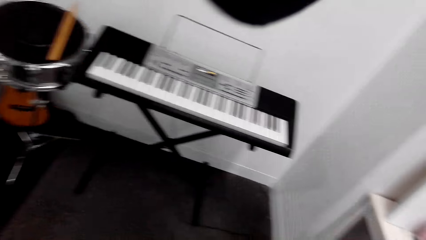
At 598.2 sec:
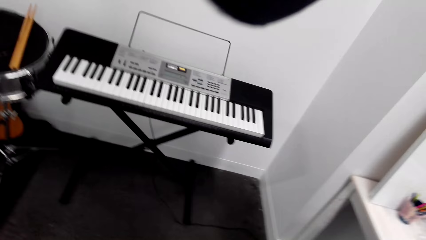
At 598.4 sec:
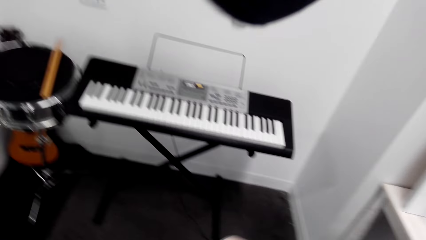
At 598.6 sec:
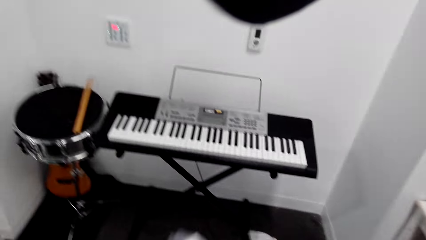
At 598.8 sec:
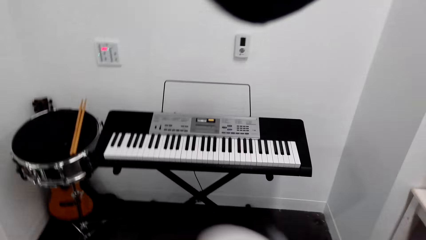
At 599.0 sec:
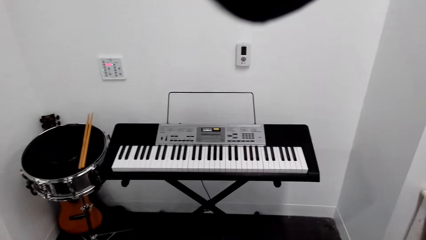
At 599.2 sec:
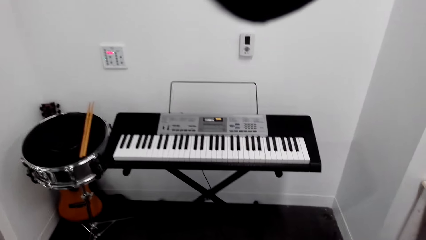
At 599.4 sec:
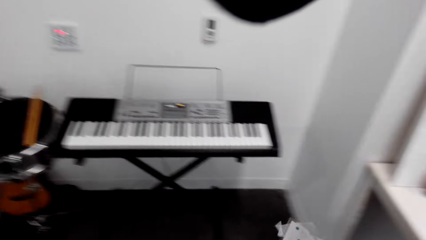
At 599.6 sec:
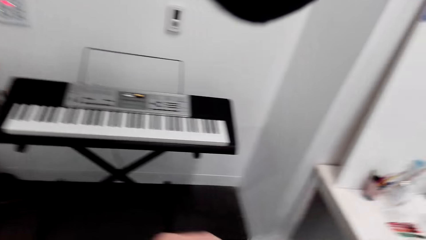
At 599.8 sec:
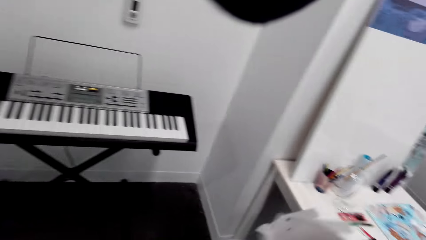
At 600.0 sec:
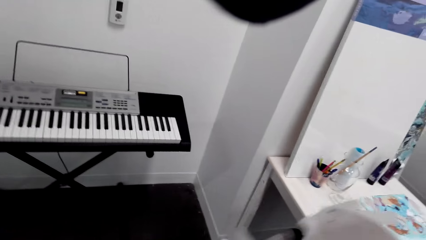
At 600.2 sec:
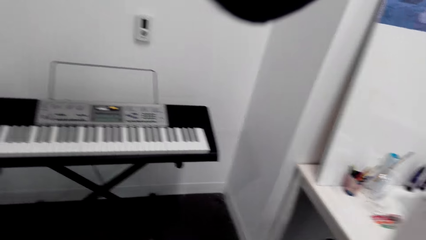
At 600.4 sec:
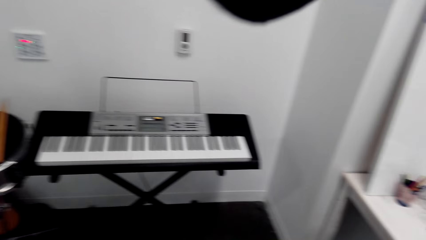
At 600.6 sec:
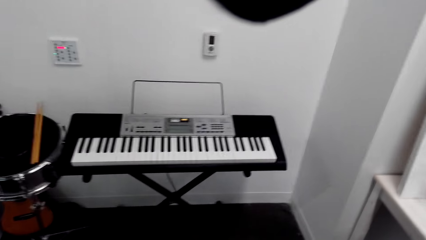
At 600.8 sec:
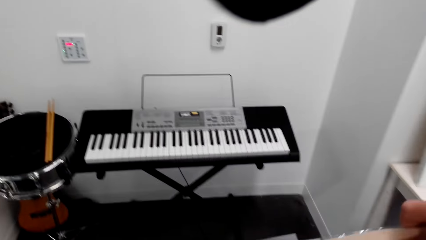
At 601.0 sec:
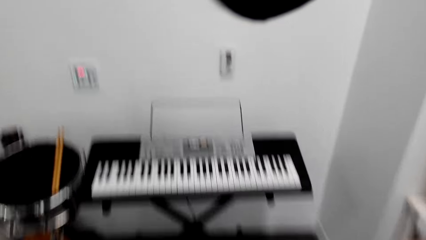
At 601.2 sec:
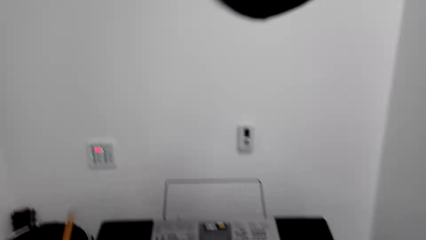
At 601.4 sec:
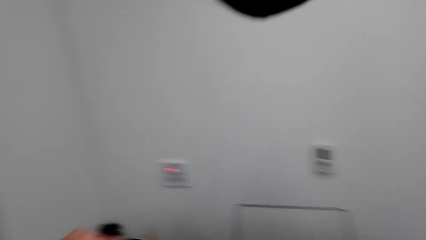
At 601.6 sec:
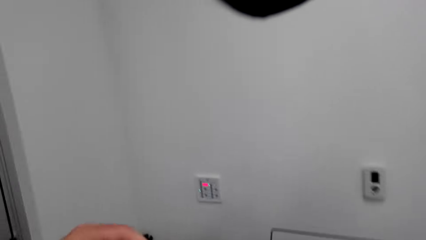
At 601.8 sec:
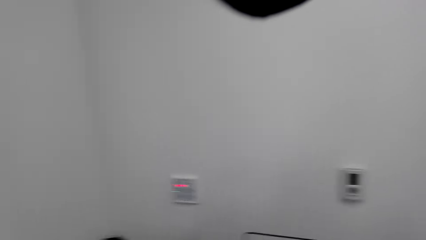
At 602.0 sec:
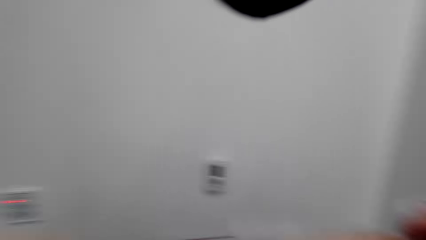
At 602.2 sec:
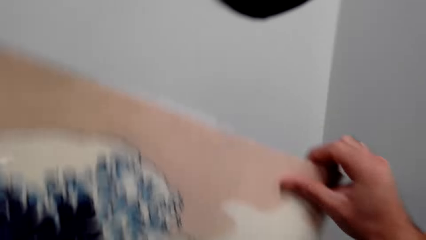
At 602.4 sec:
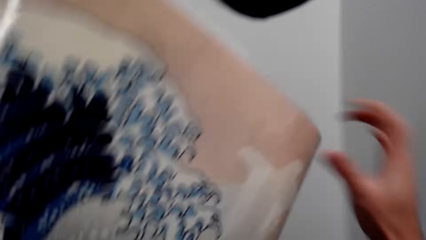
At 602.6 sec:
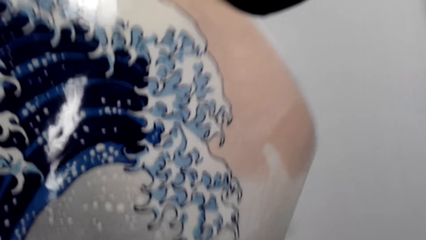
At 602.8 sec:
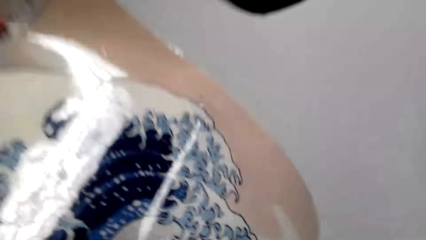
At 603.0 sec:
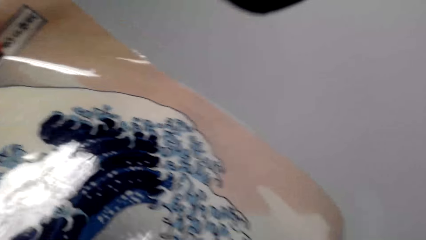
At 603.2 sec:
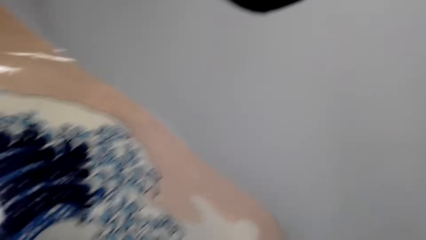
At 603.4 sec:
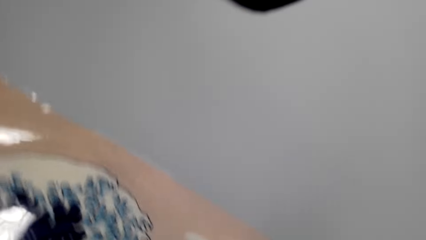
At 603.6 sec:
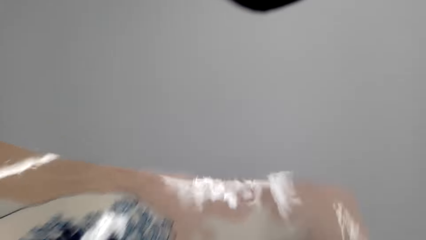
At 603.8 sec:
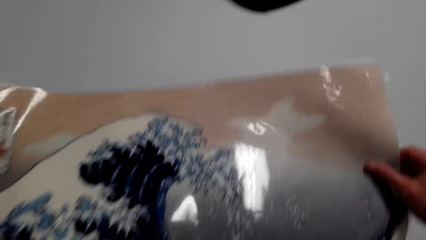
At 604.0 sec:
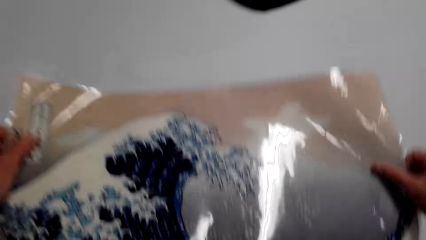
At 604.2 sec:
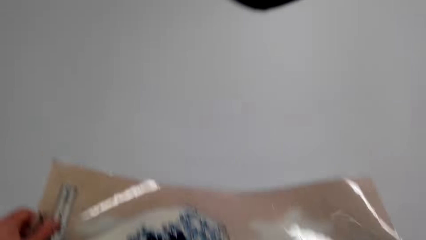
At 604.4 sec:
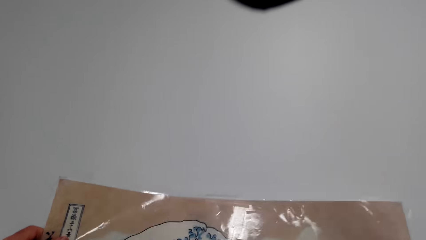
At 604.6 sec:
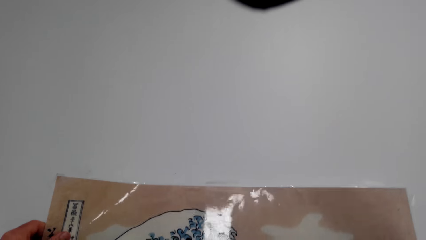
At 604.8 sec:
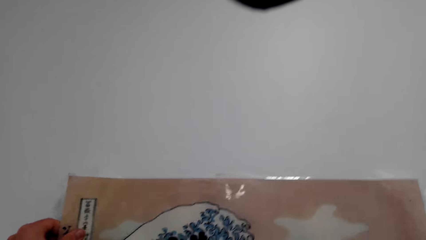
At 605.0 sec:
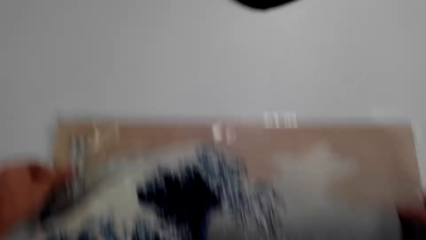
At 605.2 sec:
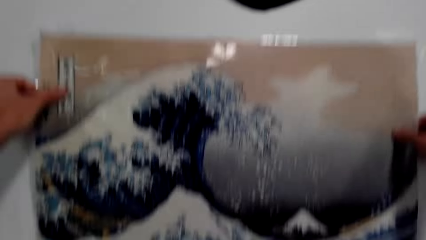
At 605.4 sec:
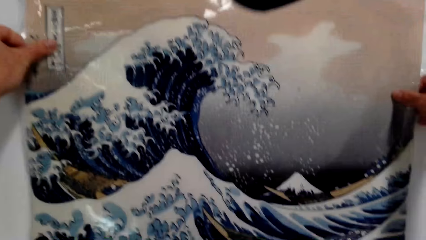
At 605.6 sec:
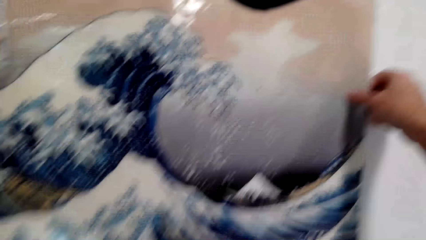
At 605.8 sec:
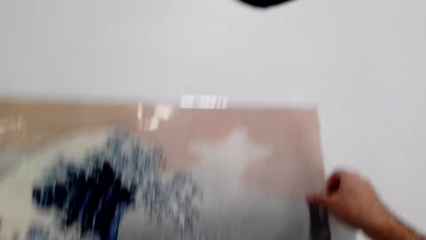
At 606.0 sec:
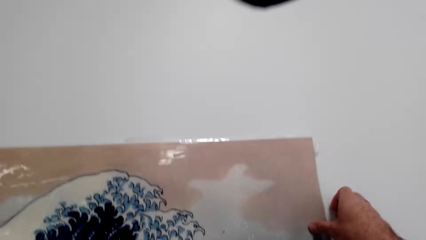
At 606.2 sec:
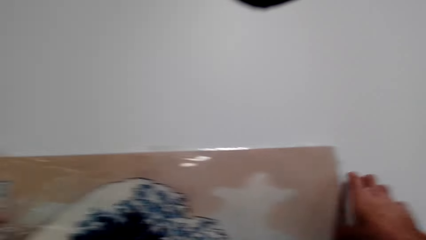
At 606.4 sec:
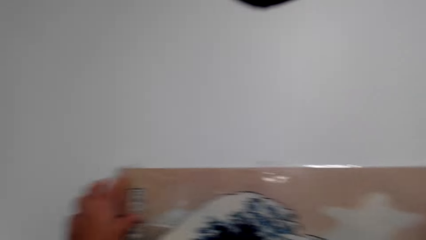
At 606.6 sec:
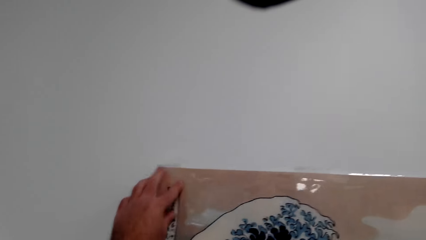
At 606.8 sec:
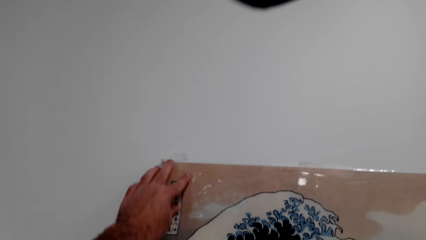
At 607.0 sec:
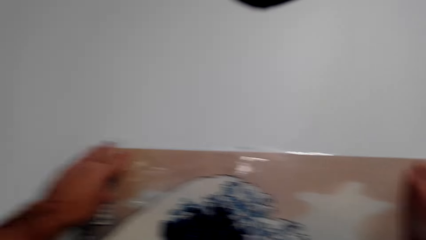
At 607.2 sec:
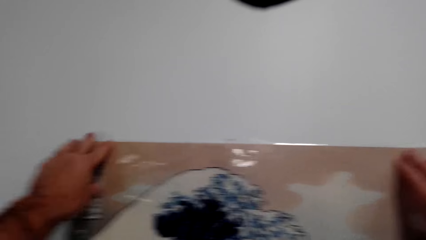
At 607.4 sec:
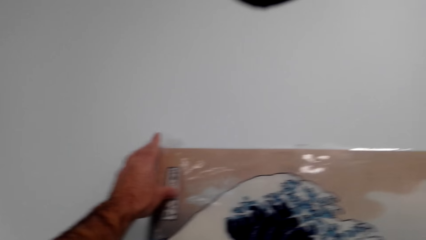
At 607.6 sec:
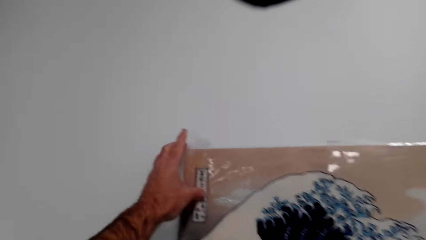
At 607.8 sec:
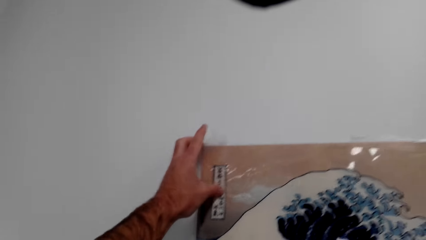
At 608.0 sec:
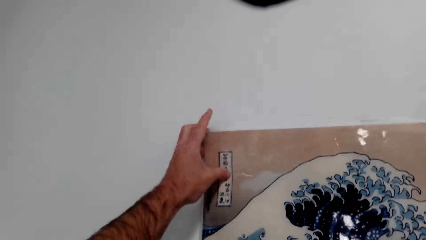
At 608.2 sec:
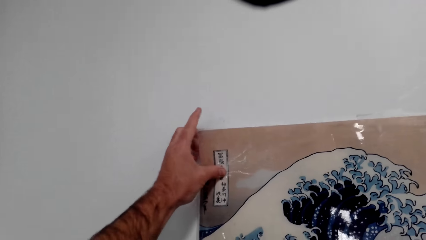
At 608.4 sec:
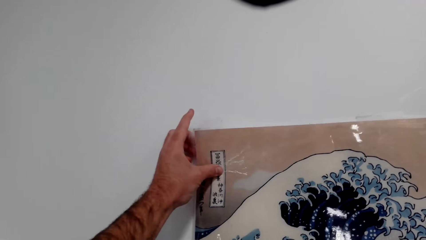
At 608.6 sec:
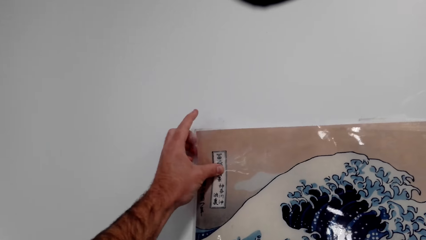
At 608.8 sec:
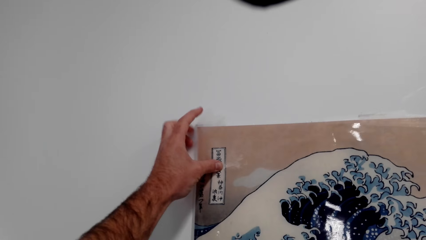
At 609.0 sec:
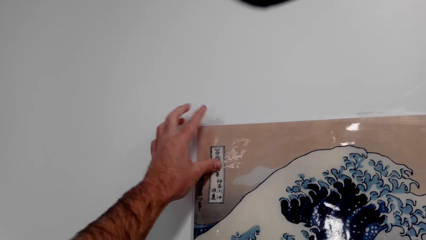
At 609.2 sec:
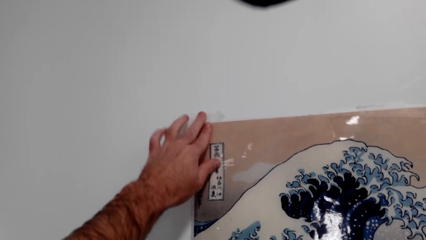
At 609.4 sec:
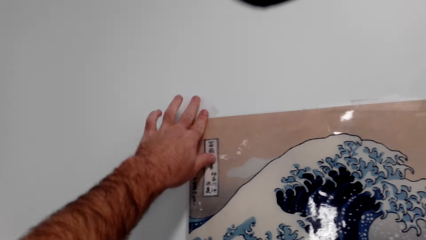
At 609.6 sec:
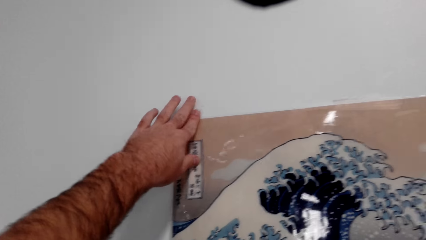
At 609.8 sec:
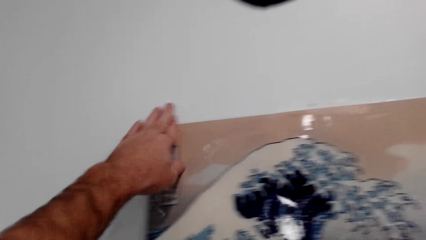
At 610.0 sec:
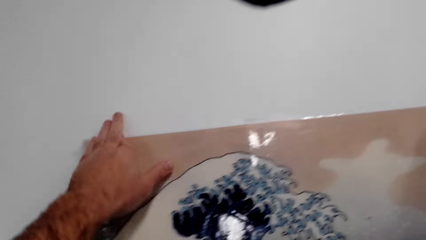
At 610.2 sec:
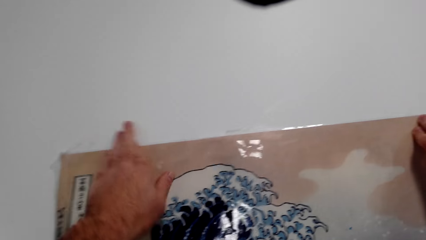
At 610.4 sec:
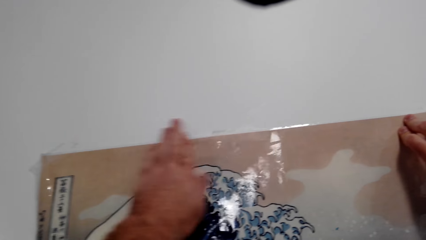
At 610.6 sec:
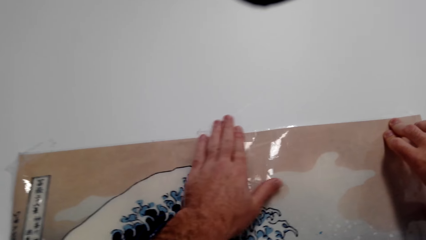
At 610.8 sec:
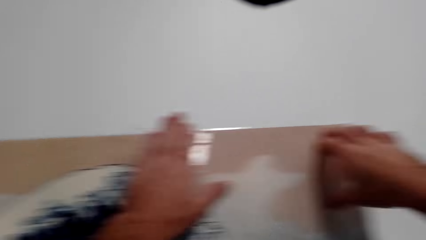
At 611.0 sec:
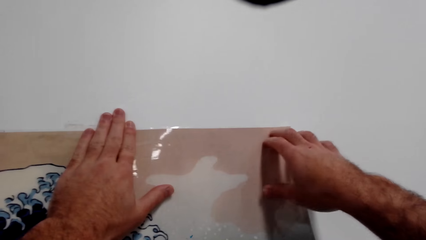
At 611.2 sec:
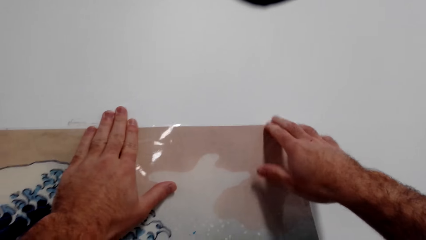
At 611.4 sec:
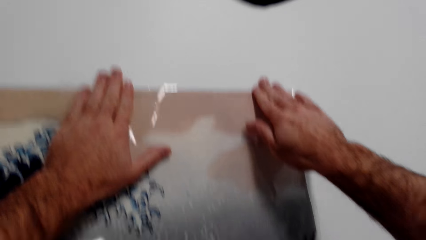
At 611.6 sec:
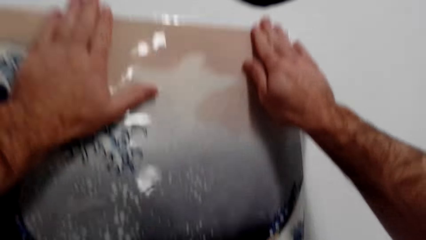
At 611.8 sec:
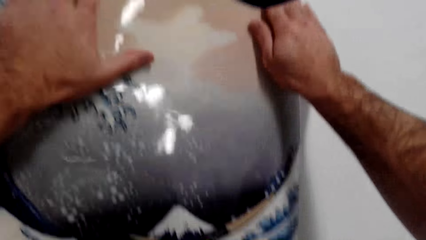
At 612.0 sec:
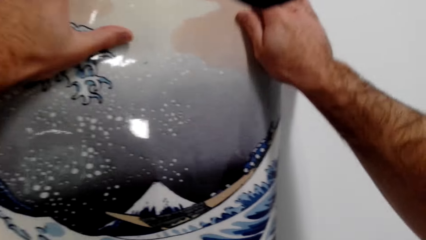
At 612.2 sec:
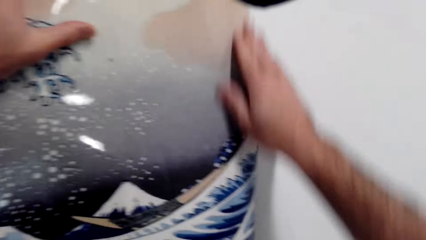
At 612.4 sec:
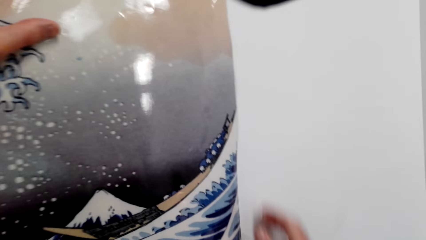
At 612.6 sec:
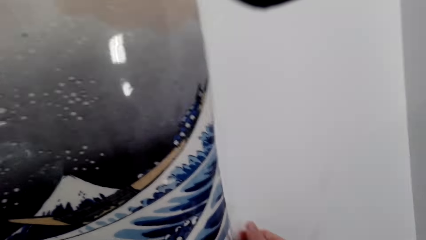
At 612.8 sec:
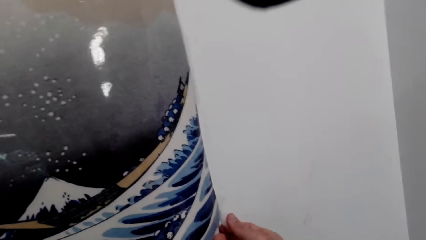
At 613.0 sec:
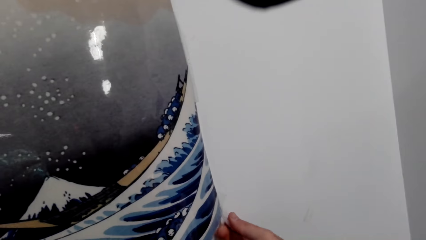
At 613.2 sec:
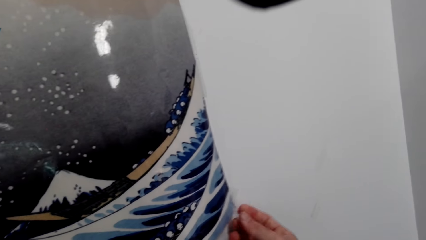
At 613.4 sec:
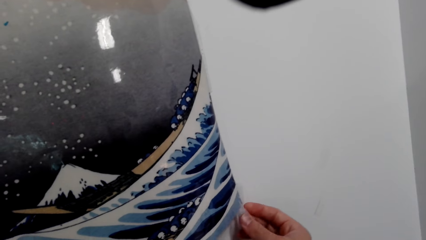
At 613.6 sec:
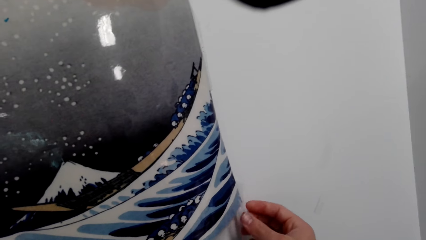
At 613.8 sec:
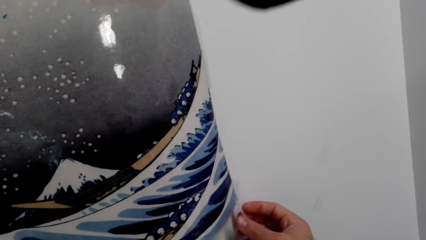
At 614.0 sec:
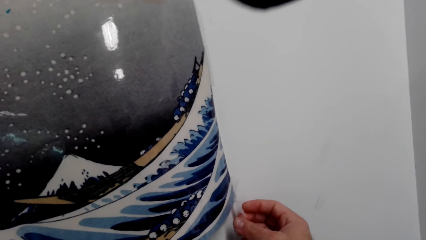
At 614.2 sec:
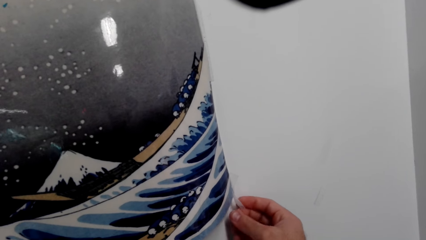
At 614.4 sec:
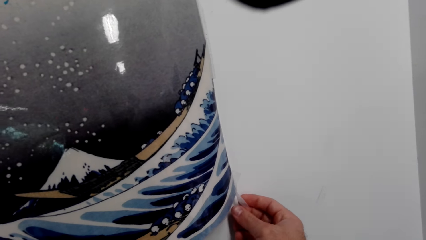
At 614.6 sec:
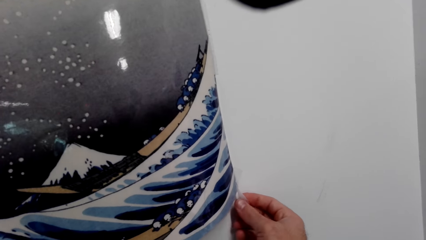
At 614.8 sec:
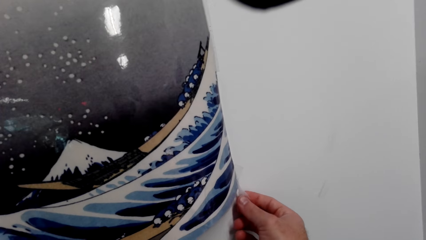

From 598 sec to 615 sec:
The camera wearer looks at the keyboard. They hold the decoration. They lift a chart. They fix the decoration on the wall. They put the chart on the wall.
